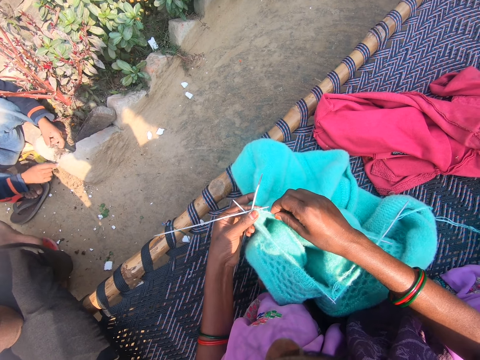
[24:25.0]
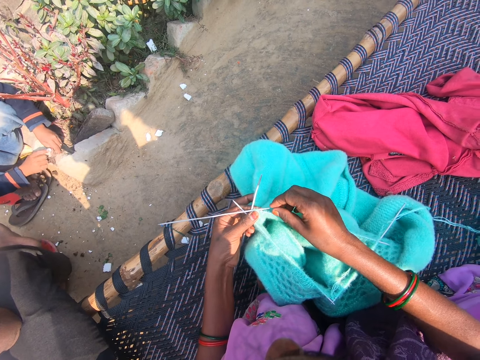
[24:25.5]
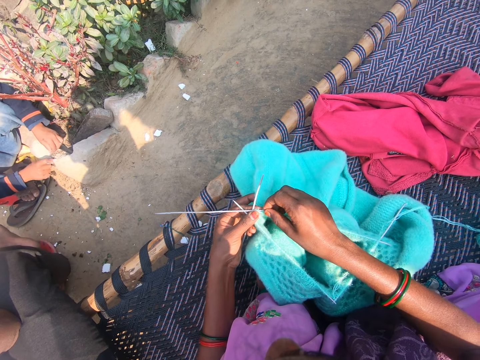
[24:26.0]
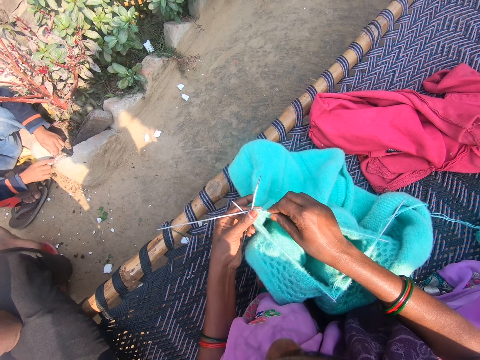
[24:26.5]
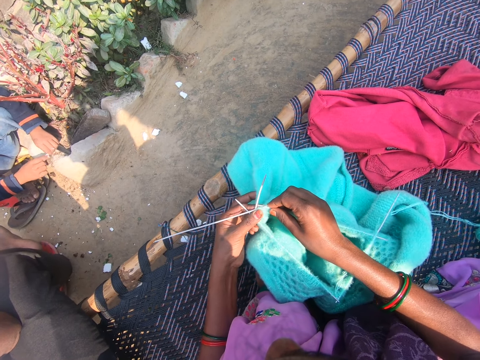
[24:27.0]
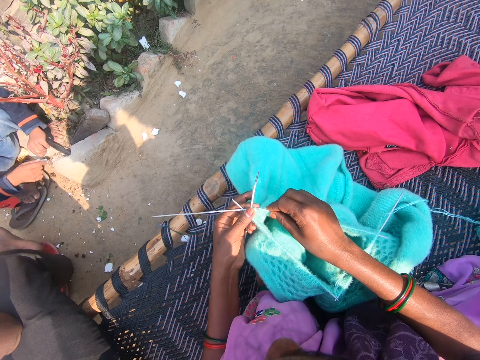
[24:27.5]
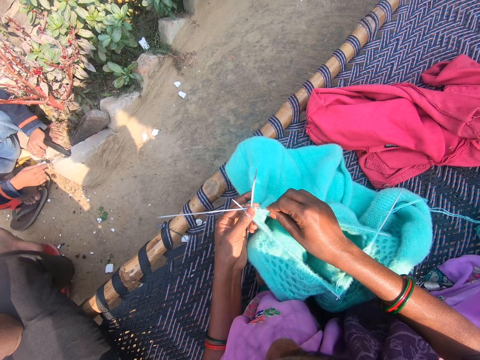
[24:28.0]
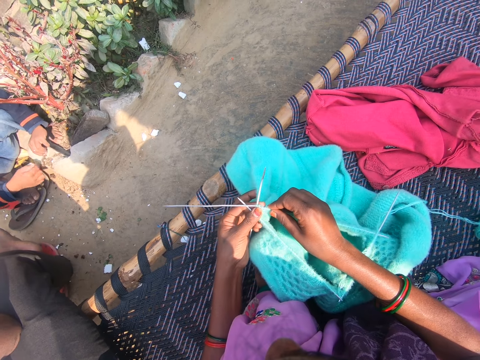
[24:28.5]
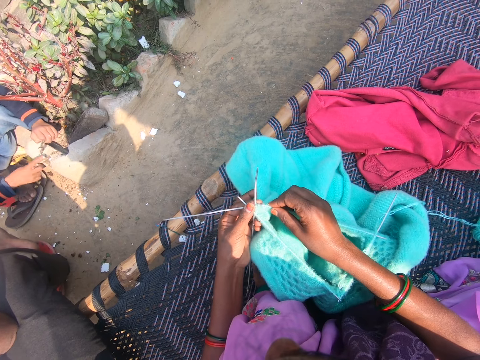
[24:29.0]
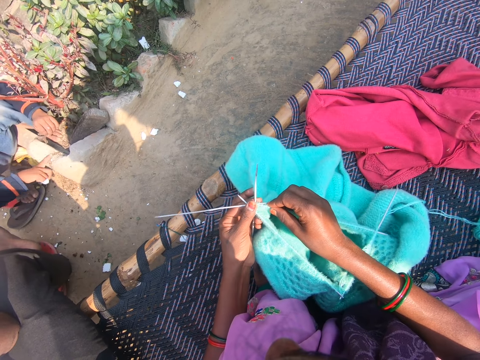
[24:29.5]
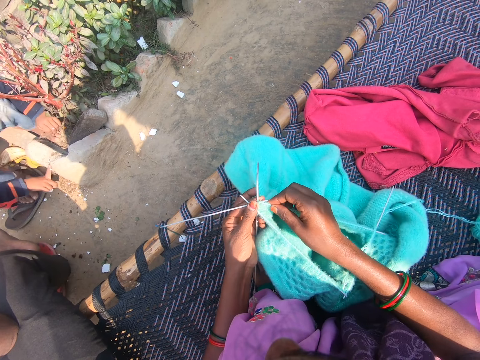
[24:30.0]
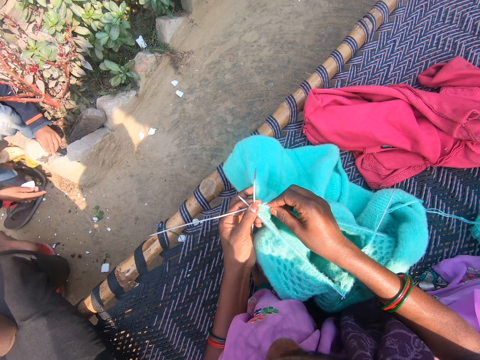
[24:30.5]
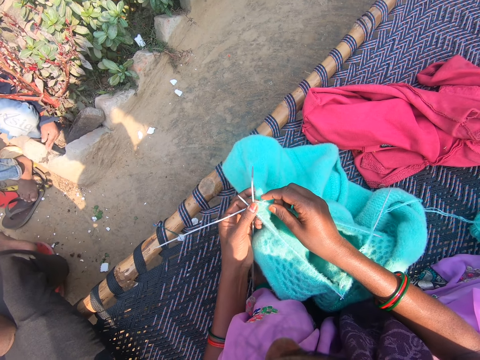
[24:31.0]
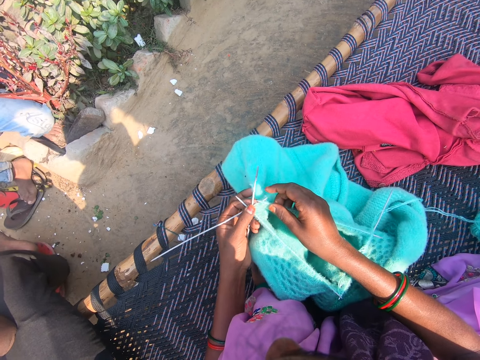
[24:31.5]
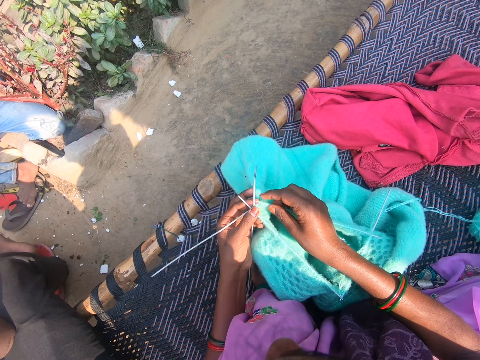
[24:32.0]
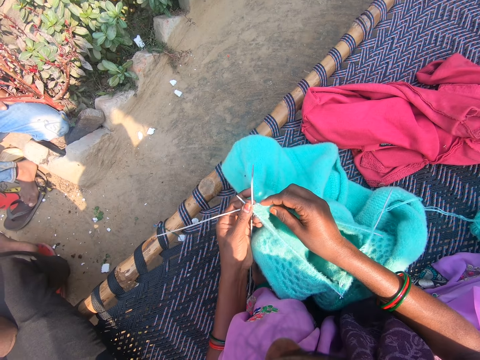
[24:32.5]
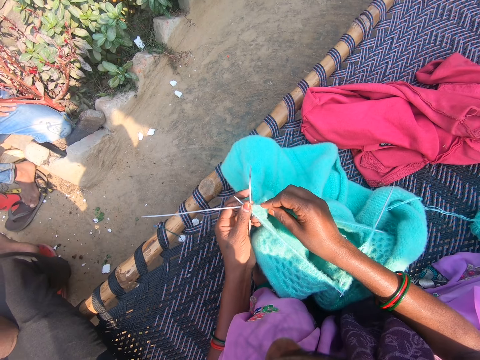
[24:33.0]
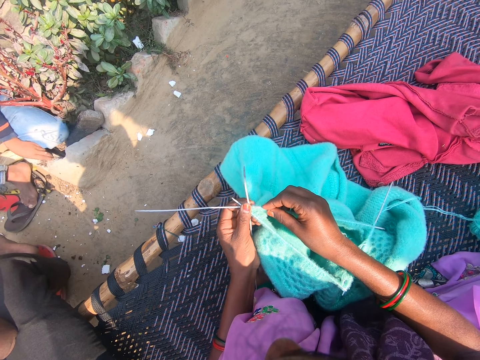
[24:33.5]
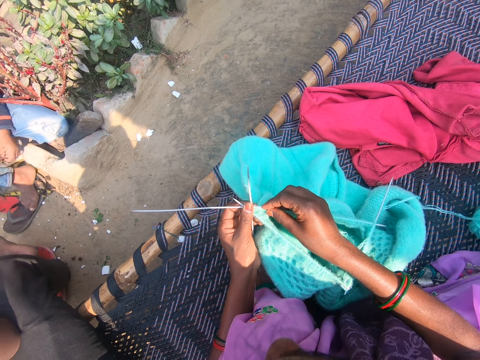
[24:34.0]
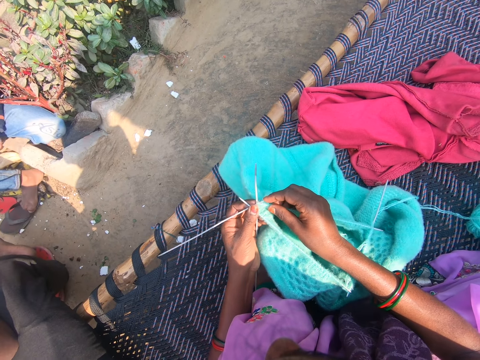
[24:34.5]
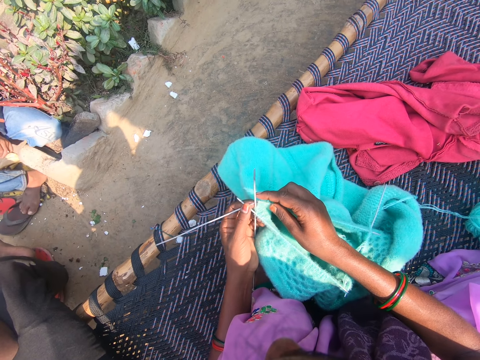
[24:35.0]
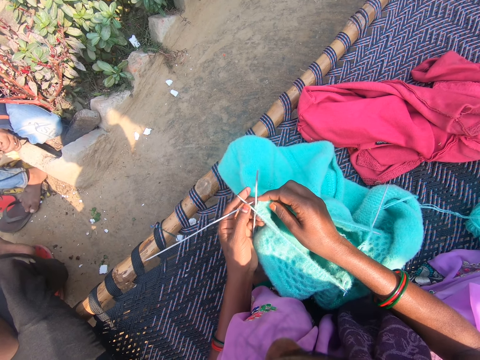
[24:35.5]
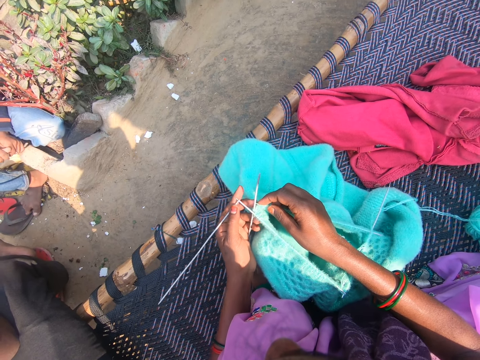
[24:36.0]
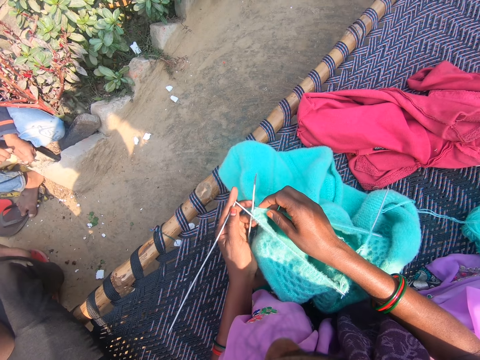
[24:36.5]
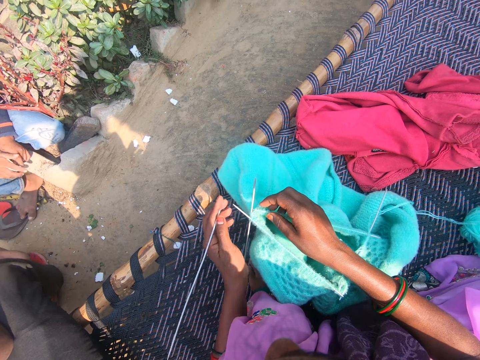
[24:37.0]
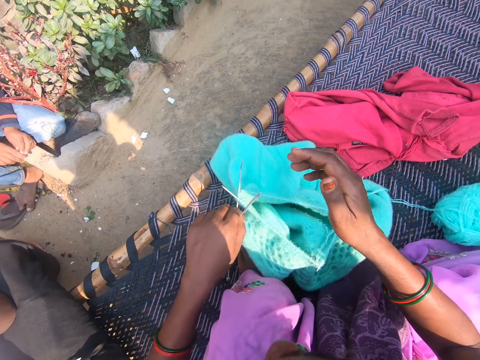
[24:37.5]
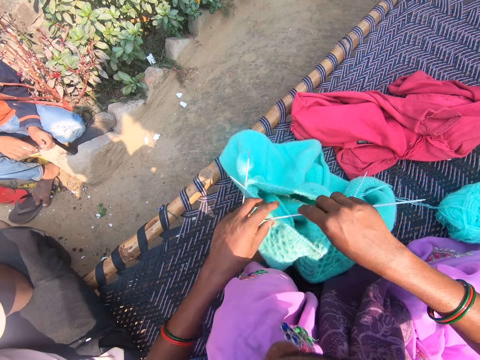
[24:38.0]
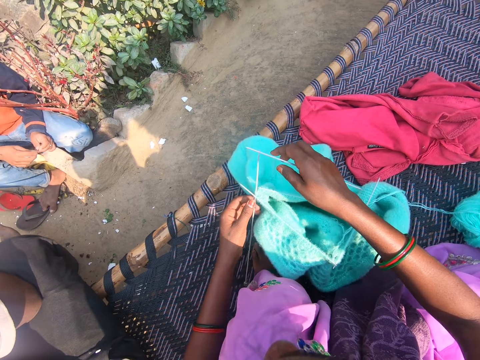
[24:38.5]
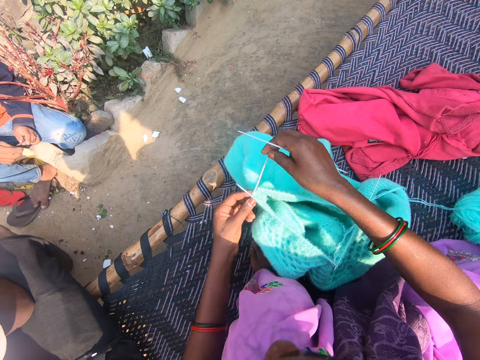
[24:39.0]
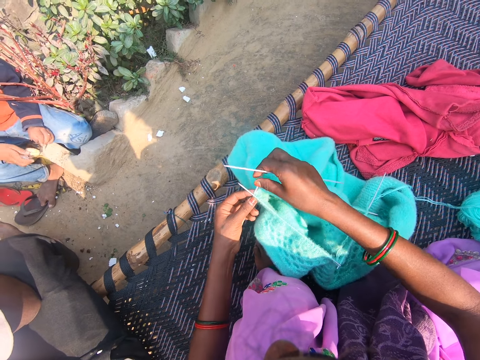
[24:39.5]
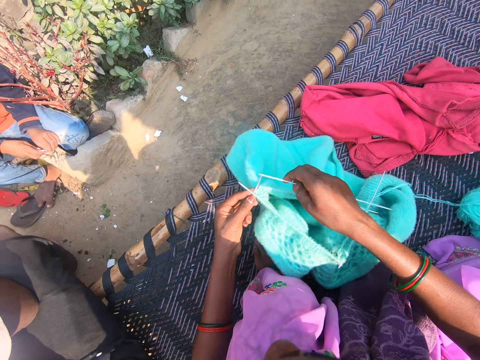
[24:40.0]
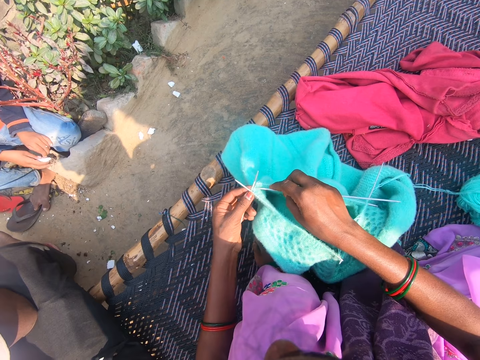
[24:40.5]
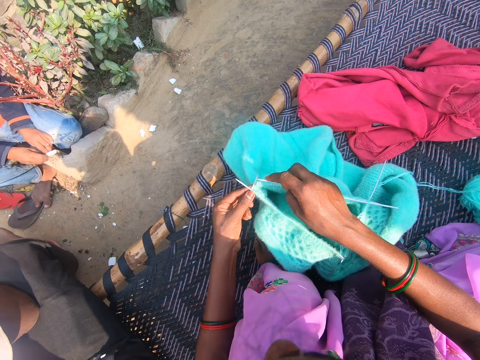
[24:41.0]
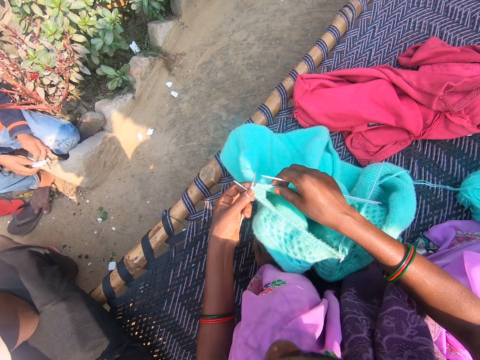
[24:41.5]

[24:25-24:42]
A baby plays near the camera wearer. The camera wearer holds the knitting pin with her left hand. She passes the knitting pin from her left hand to her right hand. She knits the crochet.

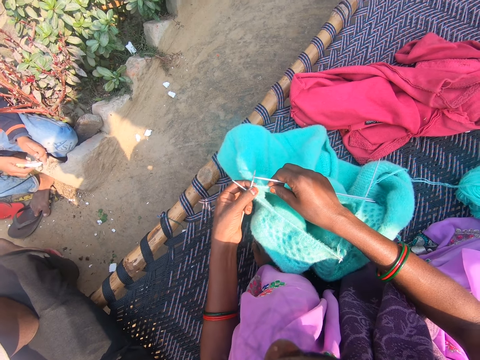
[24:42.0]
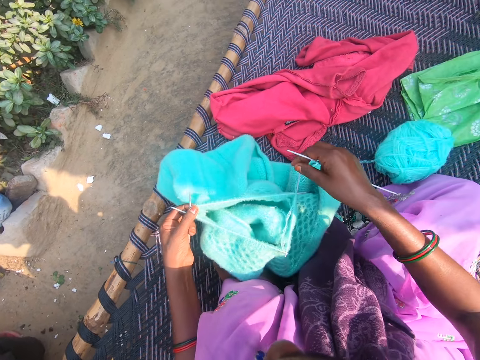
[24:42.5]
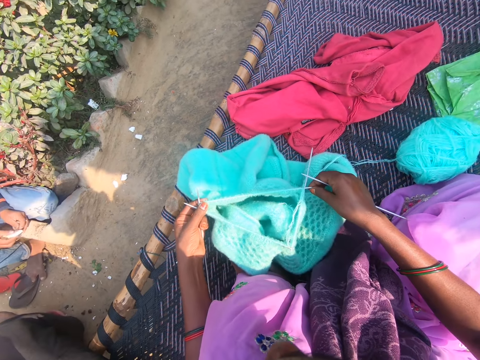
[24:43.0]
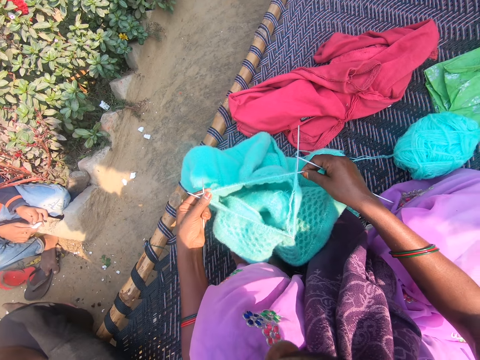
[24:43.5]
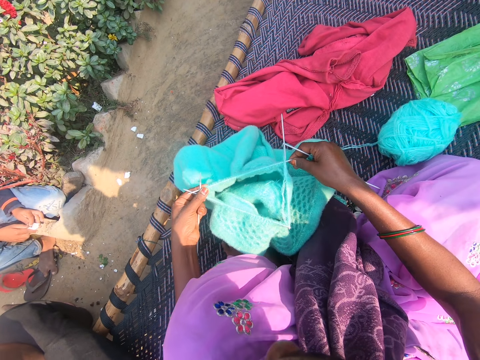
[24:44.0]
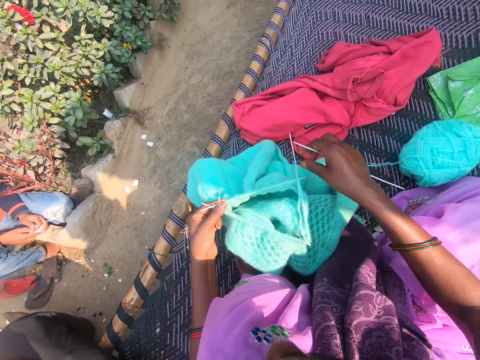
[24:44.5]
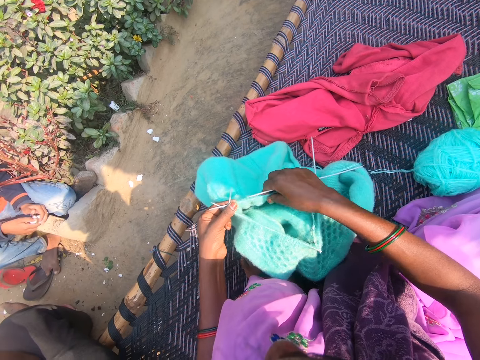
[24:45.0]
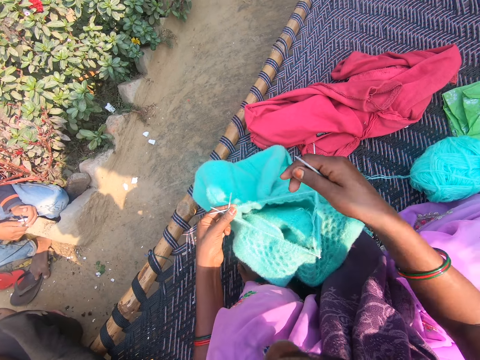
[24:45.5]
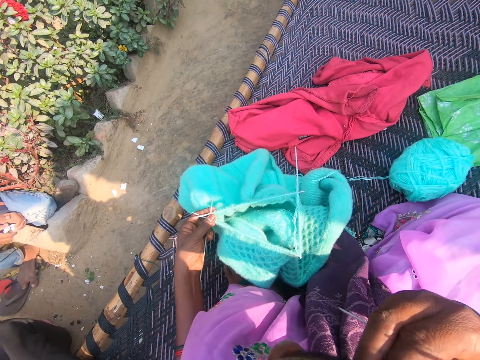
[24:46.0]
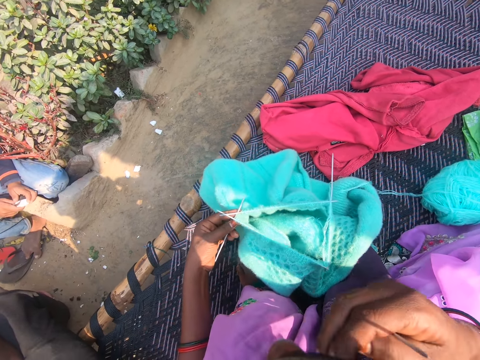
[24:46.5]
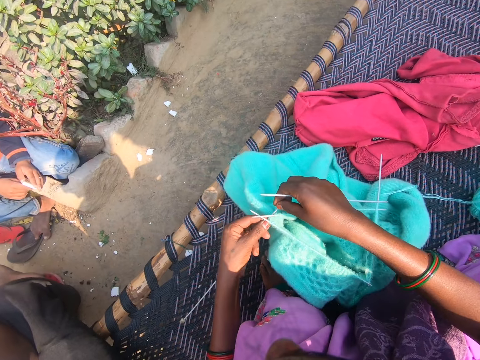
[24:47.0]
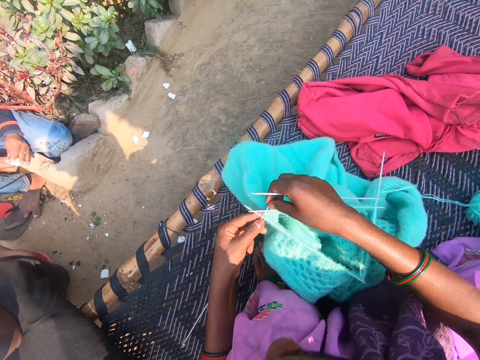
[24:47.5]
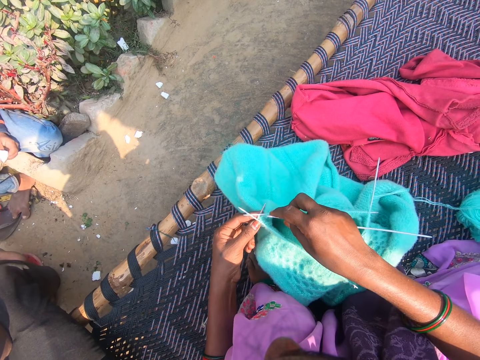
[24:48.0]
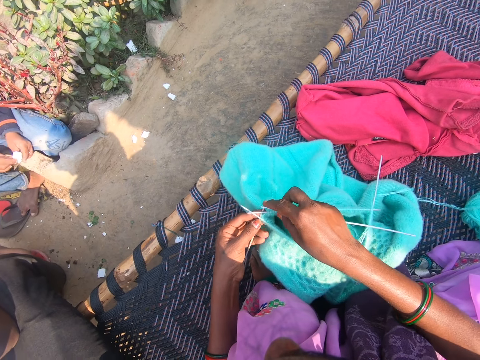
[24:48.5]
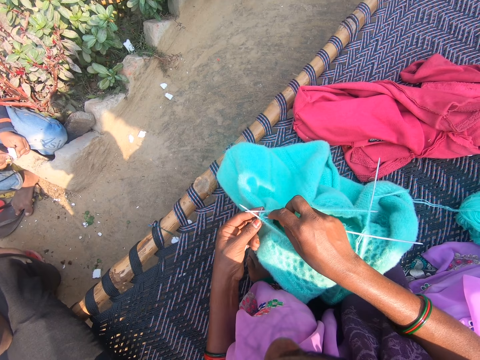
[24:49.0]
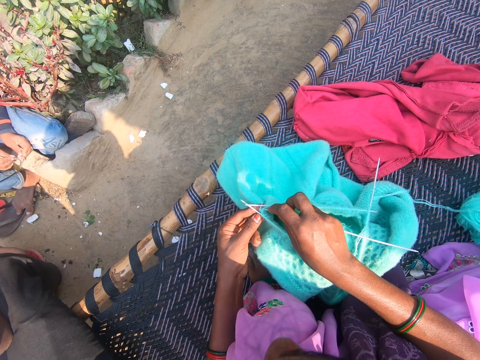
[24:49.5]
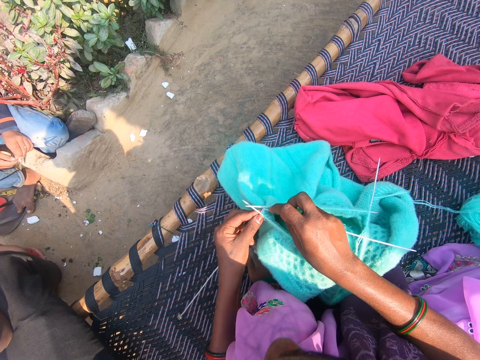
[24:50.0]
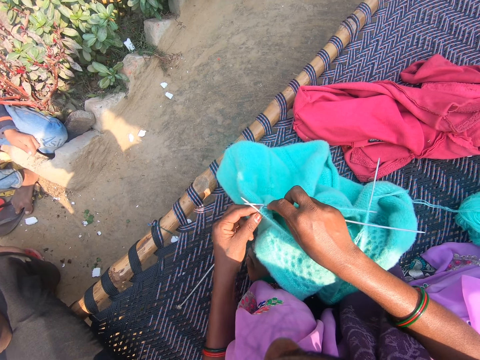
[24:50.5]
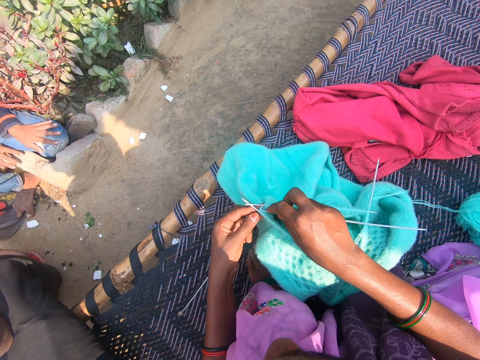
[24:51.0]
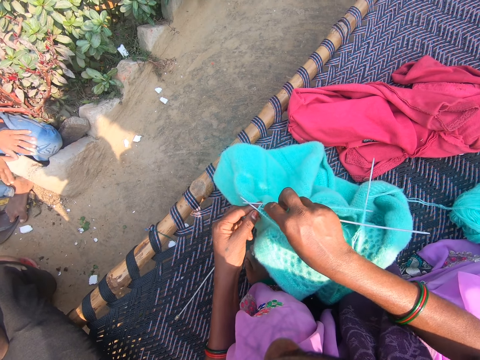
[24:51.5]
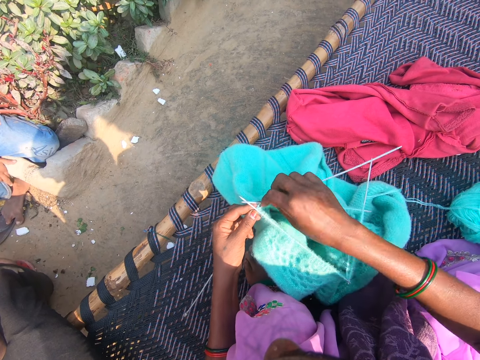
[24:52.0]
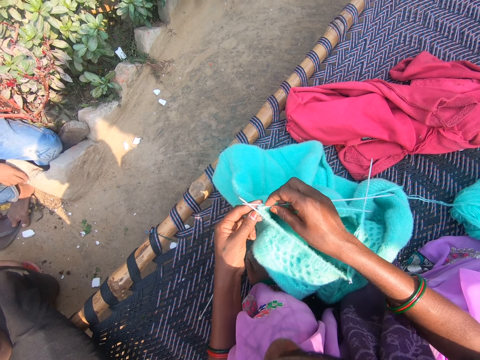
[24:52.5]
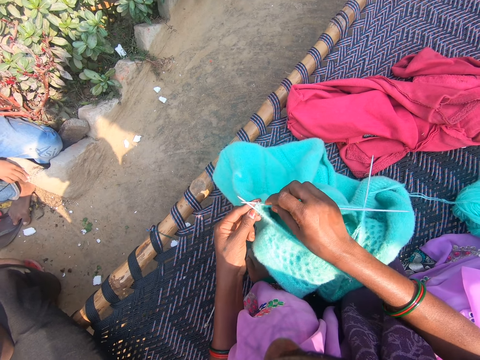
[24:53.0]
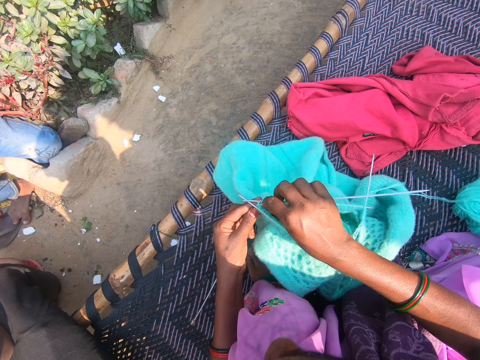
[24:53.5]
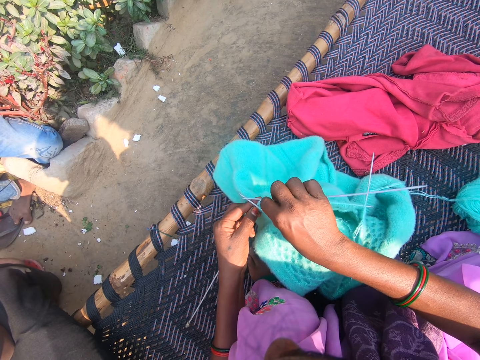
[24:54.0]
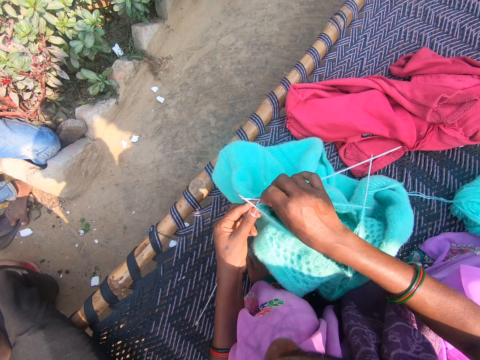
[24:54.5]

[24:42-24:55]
The camera wearer adjusts the sweater with both hands. She raises her right hand towards her face. She knits the sweater.
